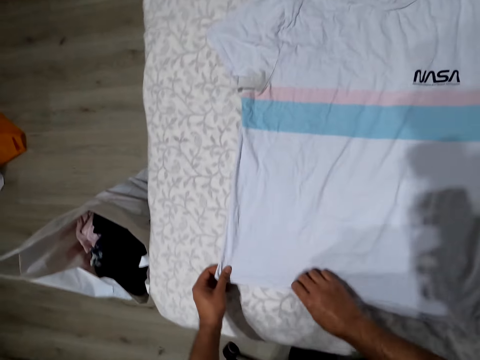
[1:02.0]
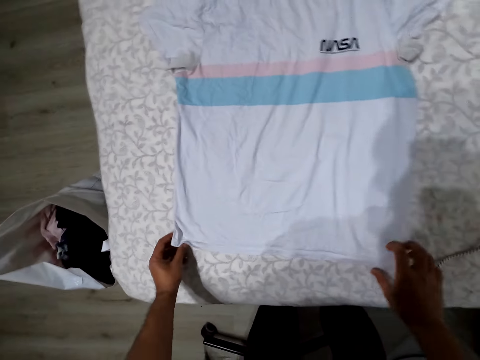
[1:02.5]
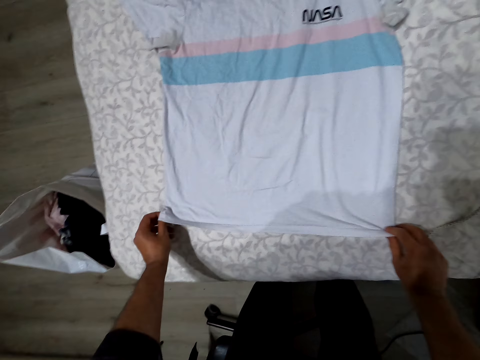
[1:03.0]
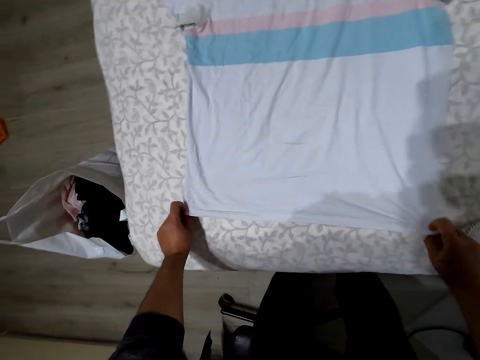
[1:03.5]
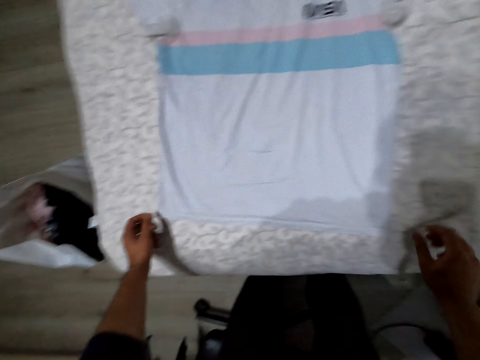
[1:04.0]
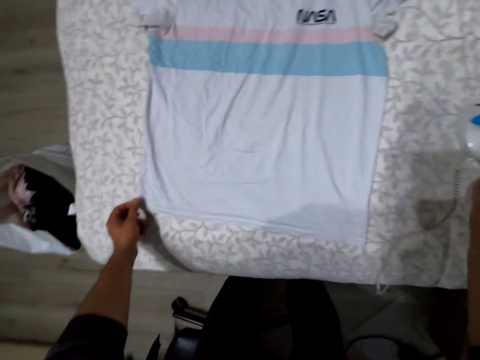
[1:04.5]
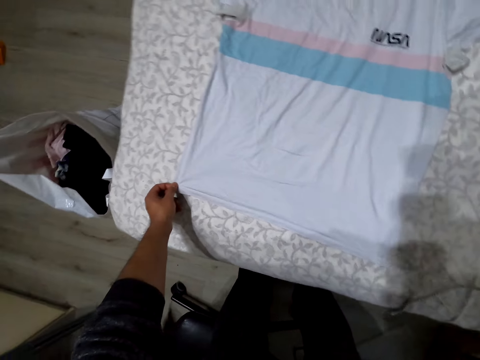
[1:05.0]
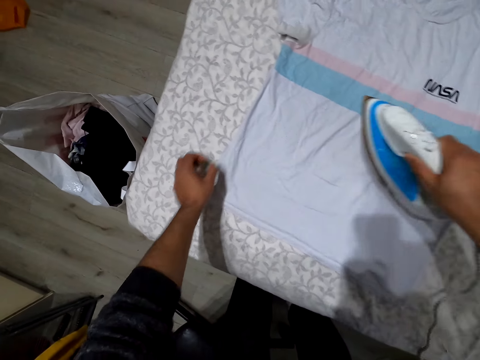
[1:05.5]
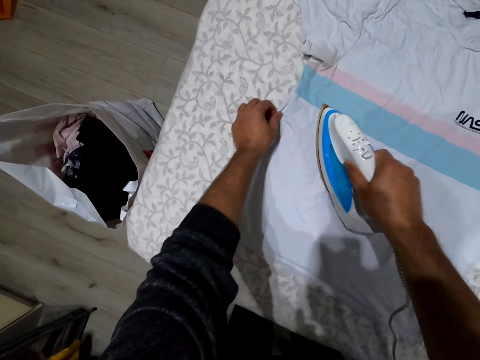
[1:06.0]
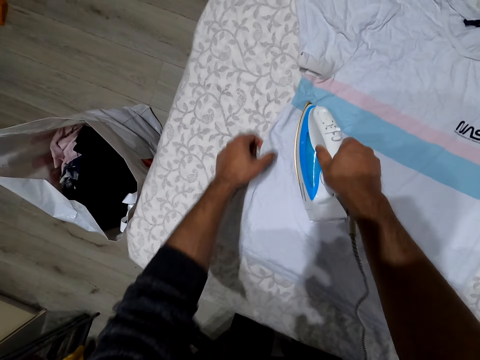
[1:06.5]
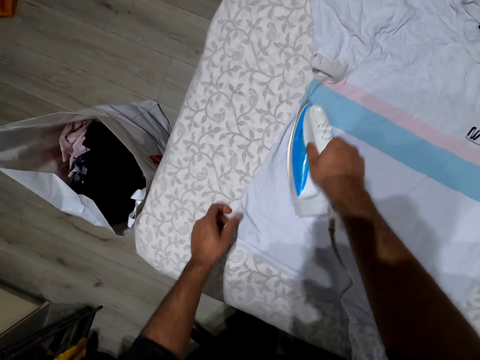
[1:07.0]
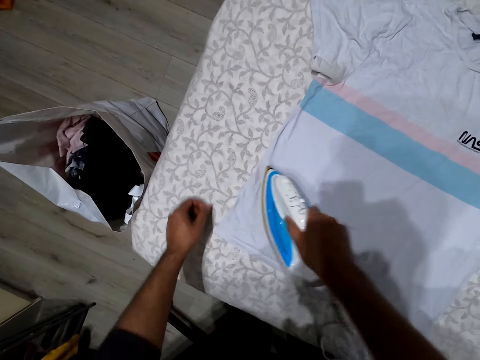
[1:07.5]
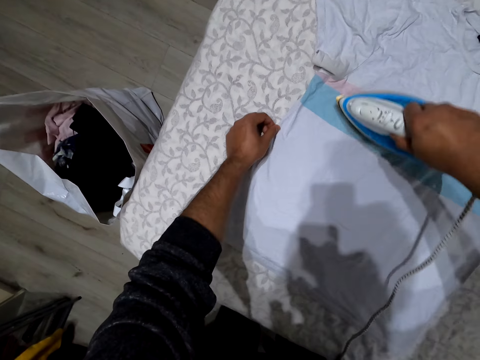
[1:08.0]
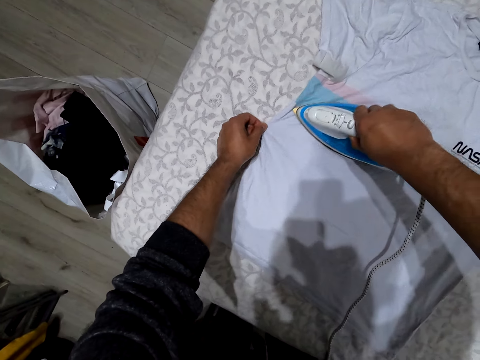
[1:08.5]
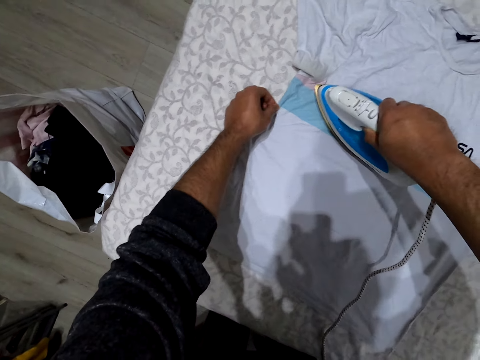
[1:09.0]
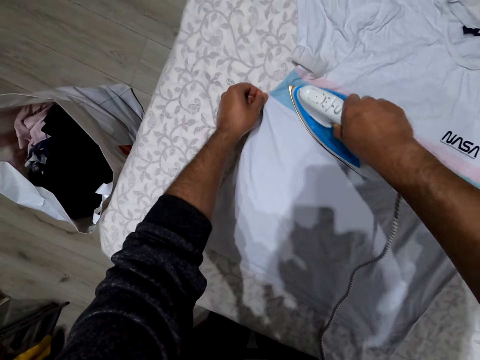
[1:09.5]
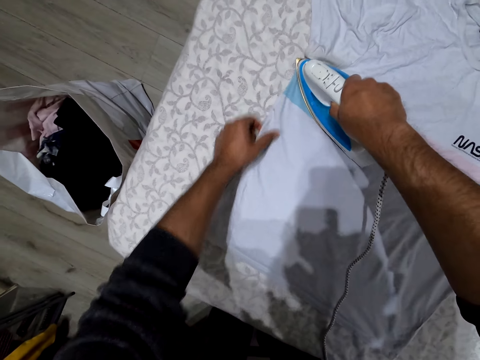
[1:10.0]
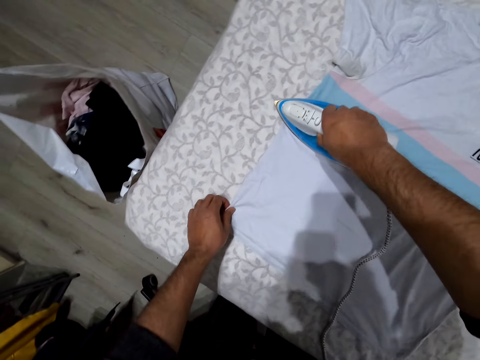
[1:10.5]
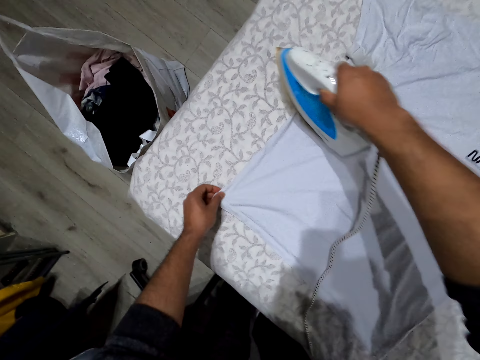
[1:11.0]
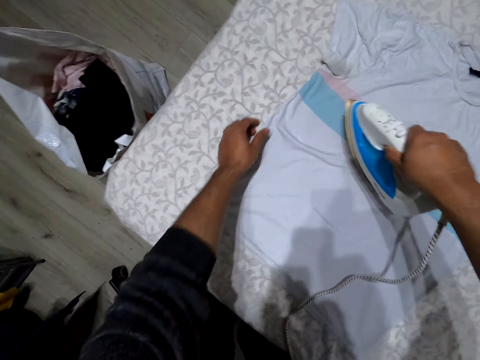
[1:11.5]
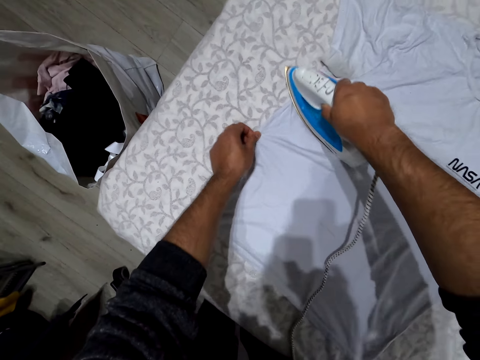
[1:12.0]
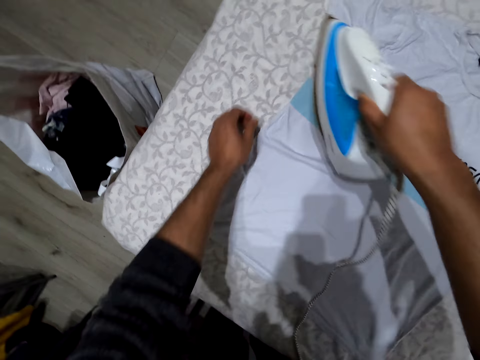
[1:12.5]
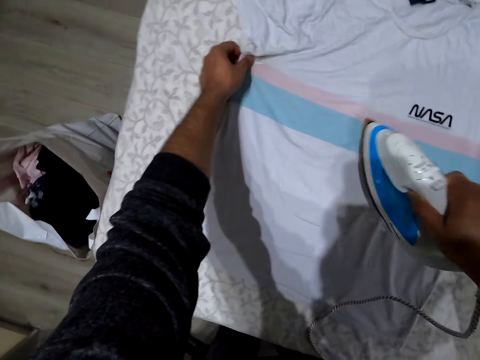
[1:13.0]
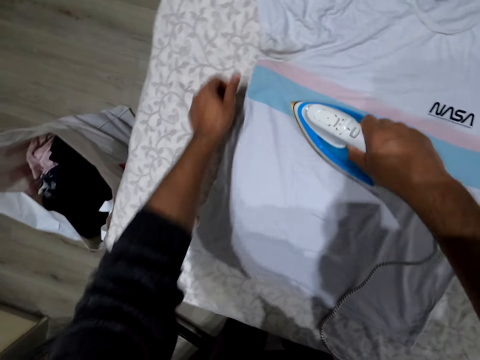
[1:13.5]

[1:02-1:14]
The camera wearer picks up the iron box. They iron a cloth.

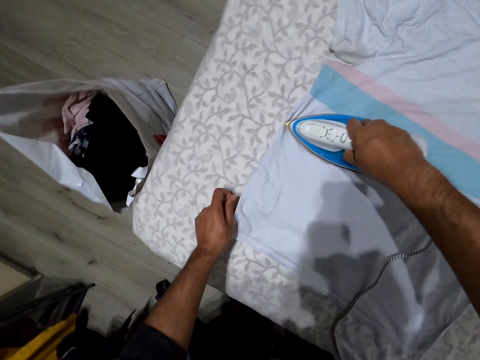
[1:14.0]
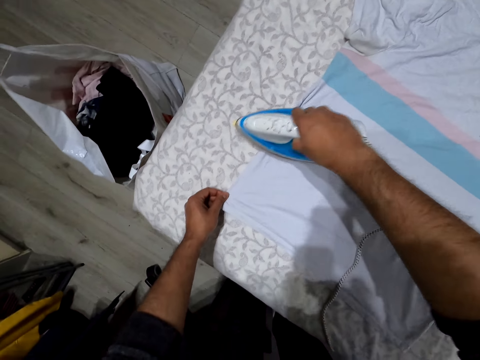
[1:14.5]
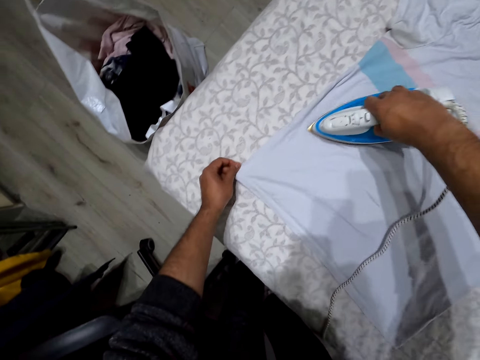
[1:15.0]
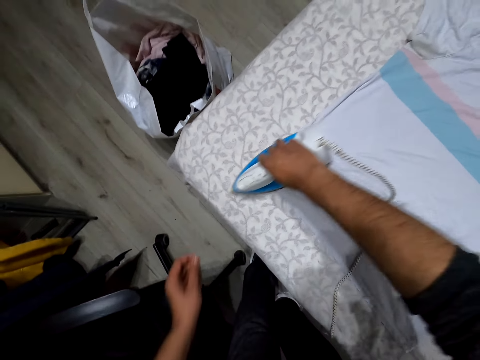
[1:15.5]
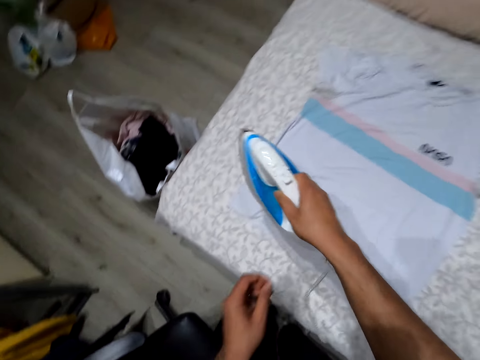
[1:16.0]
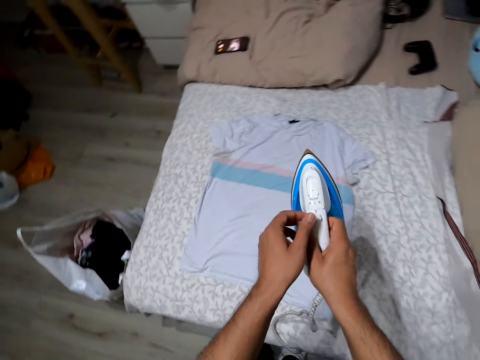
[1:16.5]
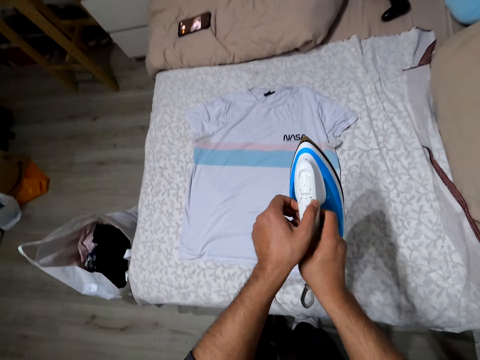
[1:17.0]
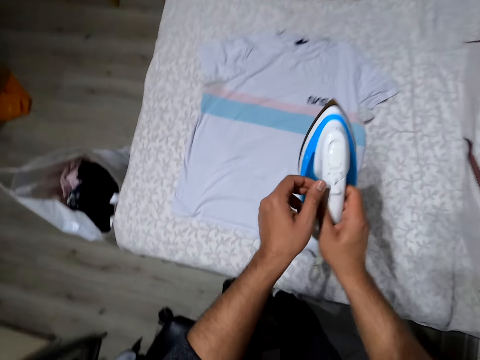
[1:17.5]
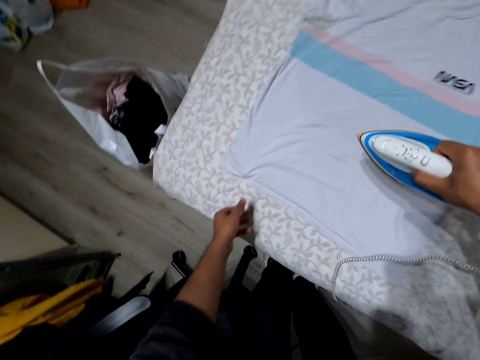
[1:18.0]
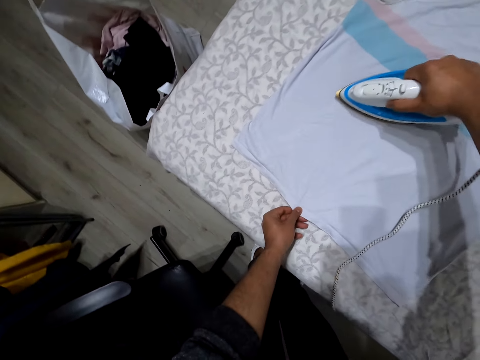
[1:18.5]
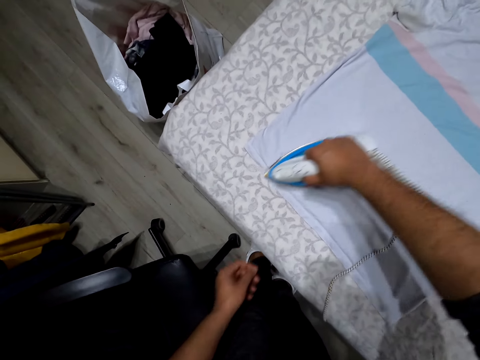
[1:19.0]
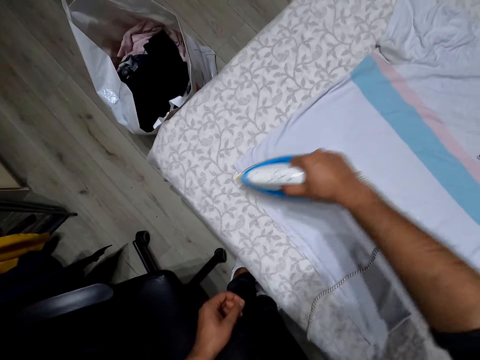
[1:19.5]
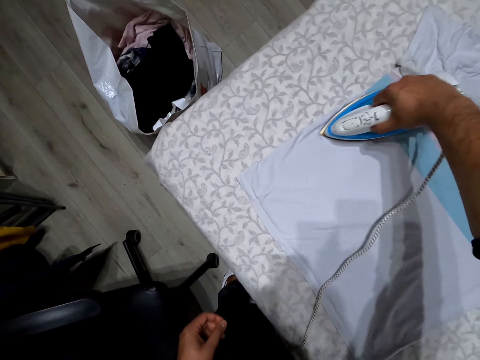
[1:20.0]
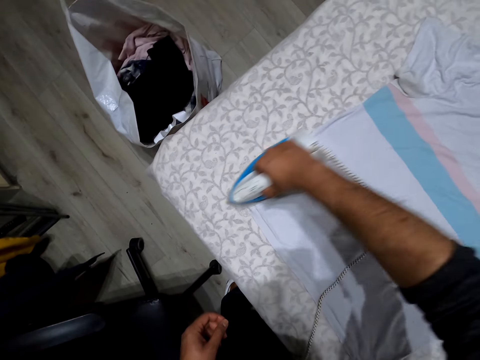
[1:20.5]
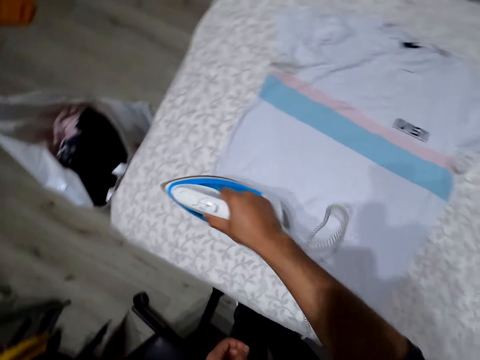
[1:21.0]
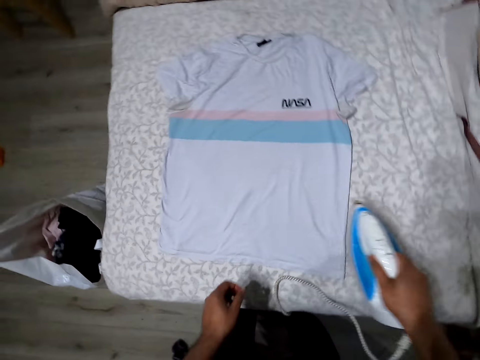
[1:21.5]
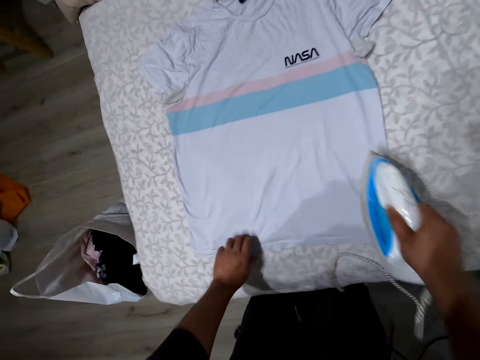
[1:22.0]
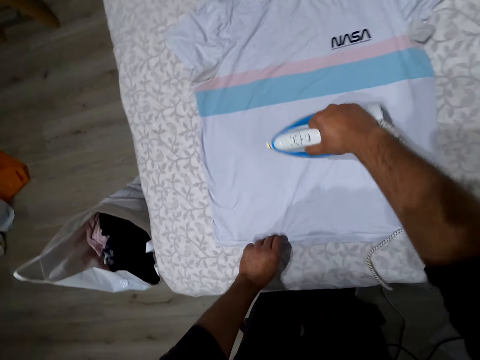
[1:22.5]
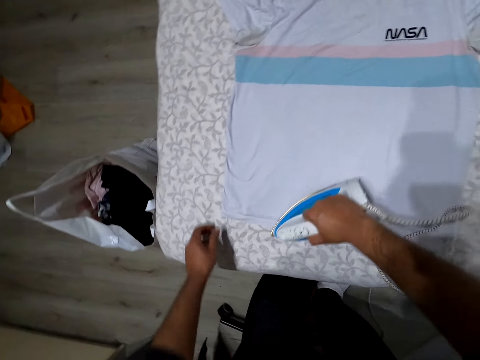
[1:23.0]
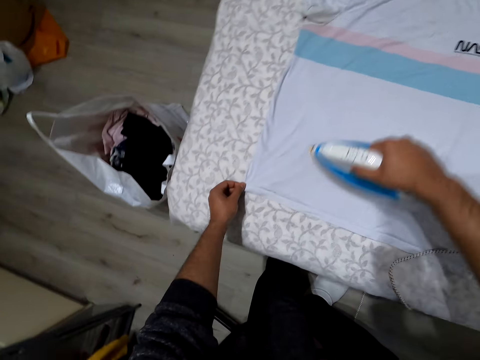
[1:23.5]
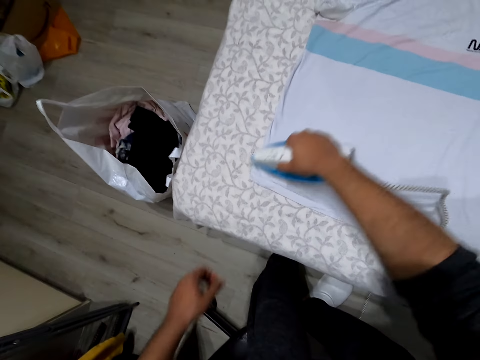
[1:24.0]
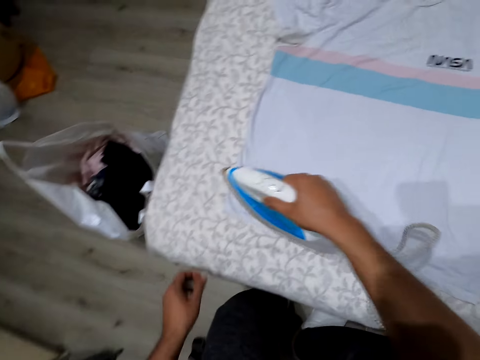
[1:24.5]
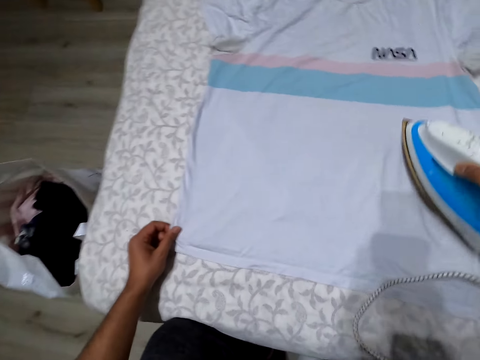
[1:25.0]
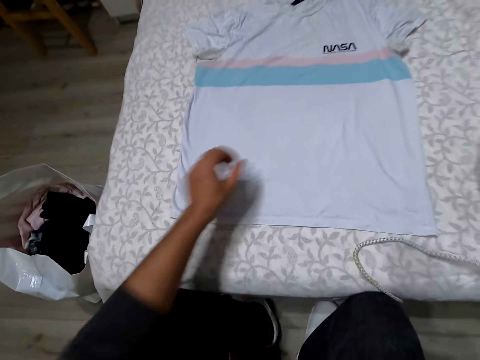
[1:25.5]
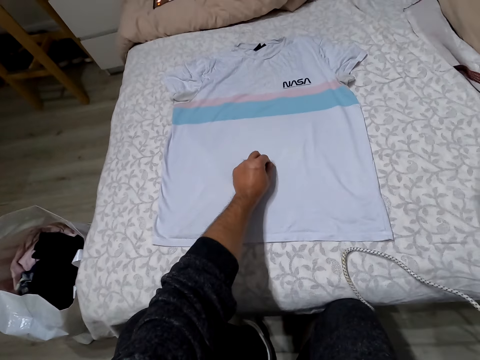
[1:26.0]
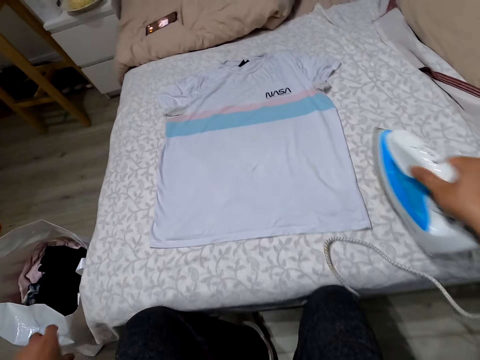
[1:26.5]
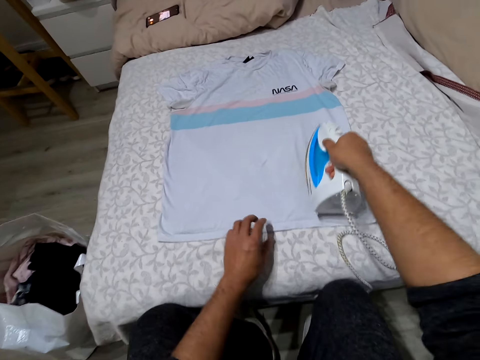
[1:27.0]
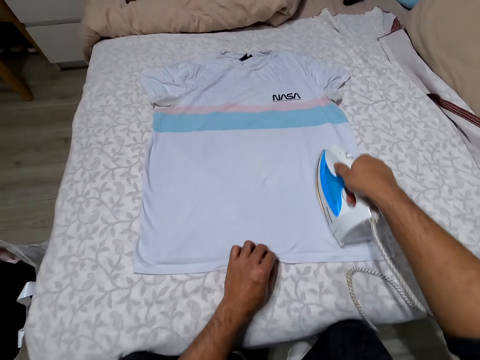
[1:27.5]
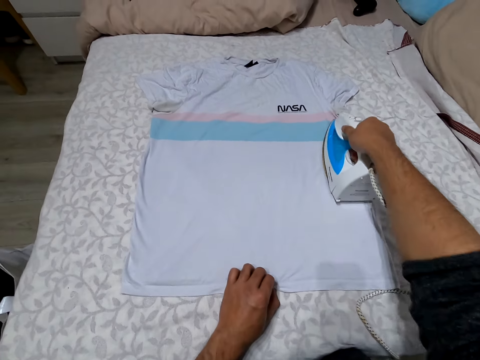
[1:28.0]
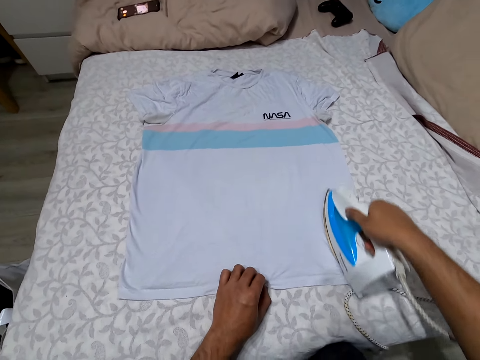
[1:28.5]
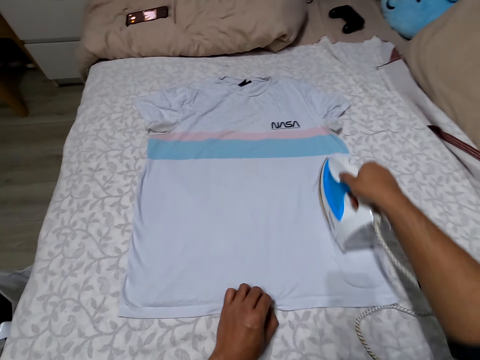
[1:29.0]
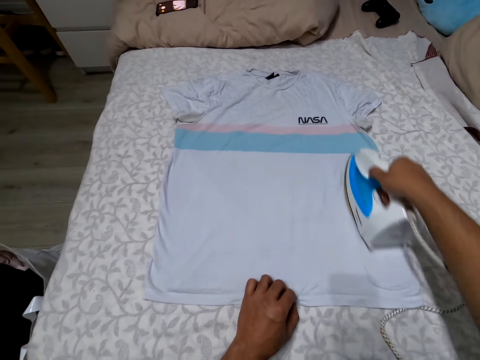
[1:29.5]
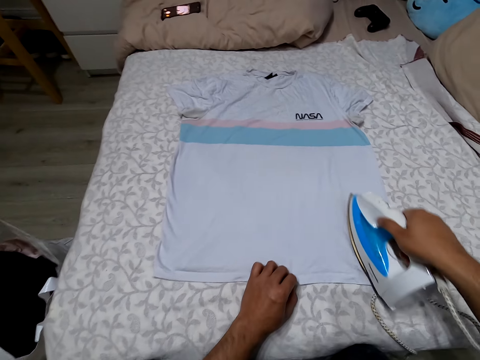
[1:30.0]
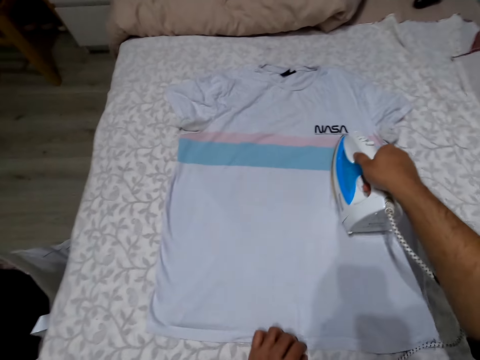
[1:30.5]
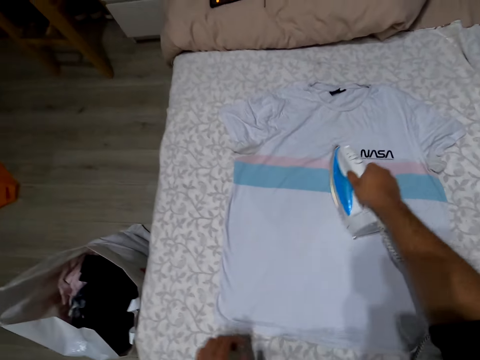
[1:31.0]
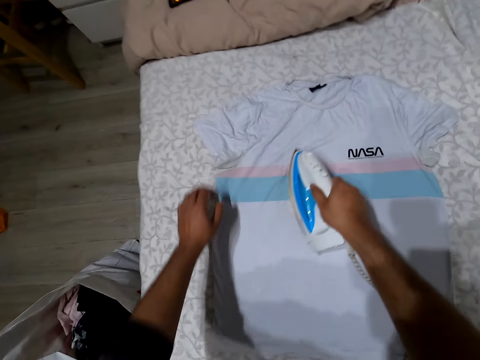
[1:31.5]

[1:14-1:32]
The camera wearer adjusts a button on the iron box. They iron the cloth. They remove something on the cloth. They iron the cloth.
